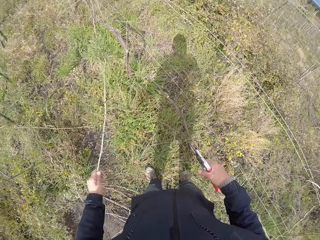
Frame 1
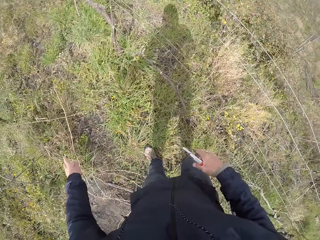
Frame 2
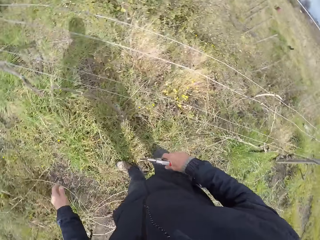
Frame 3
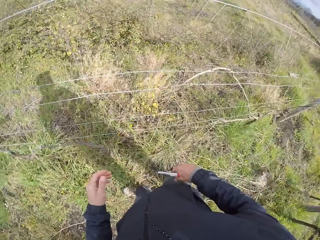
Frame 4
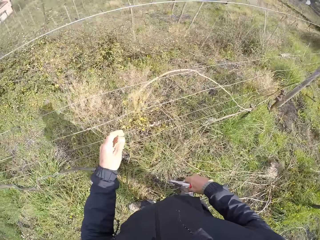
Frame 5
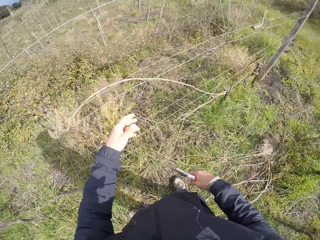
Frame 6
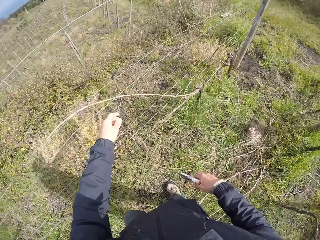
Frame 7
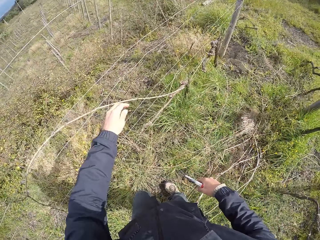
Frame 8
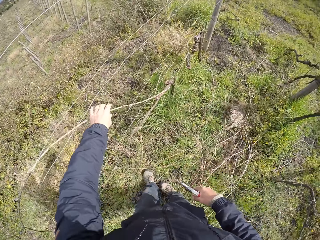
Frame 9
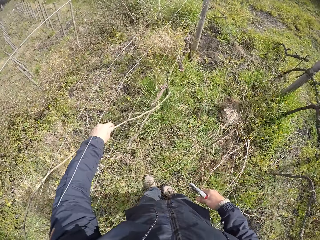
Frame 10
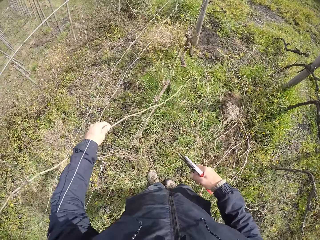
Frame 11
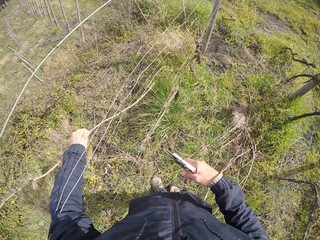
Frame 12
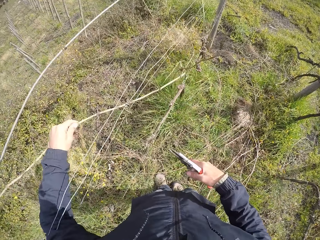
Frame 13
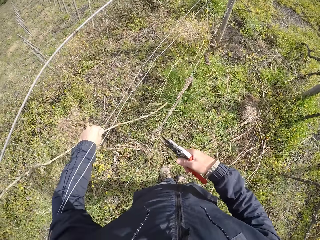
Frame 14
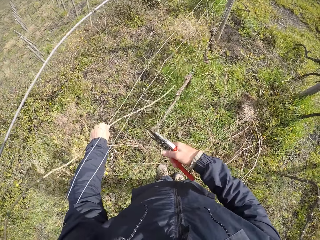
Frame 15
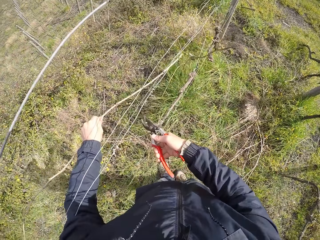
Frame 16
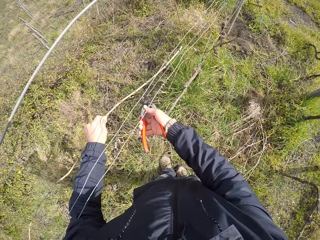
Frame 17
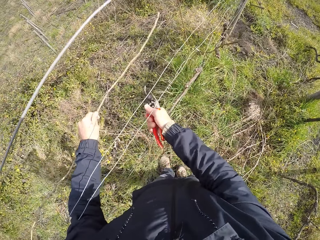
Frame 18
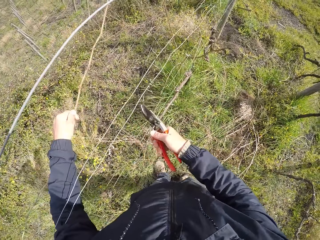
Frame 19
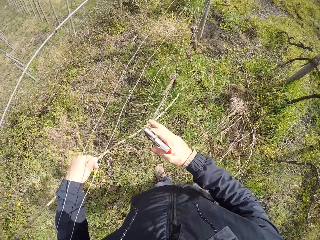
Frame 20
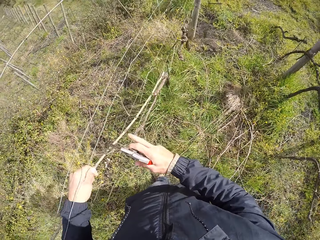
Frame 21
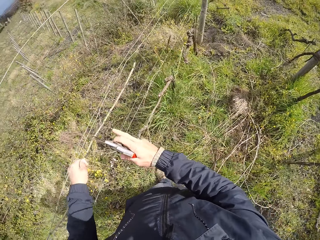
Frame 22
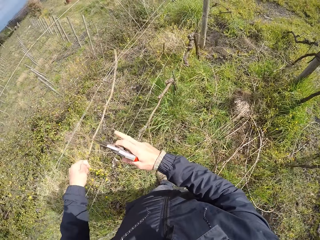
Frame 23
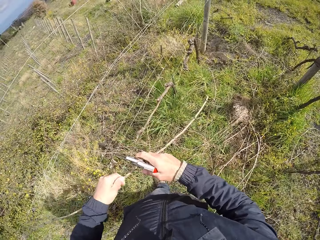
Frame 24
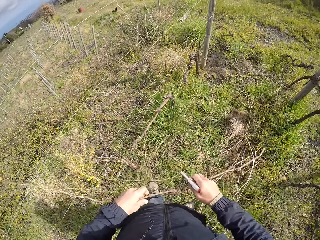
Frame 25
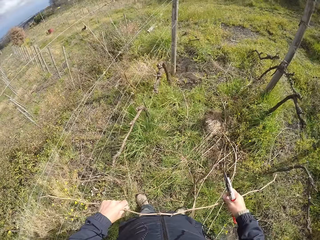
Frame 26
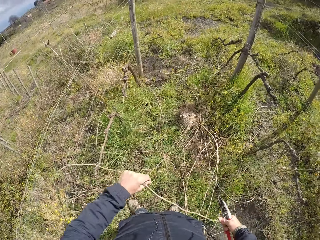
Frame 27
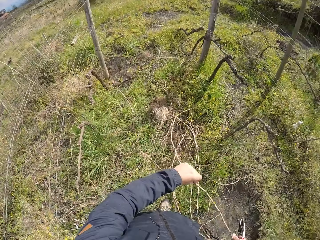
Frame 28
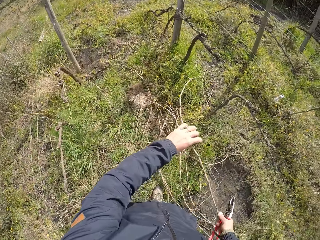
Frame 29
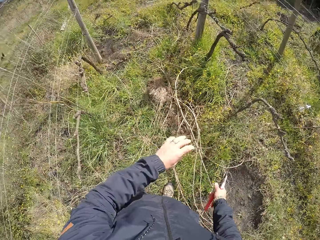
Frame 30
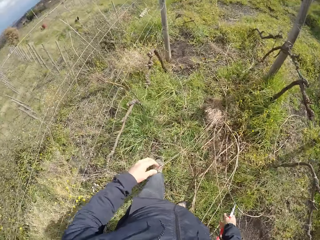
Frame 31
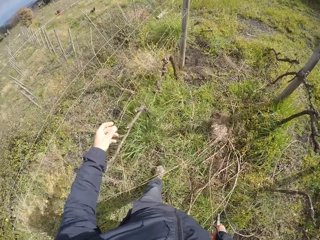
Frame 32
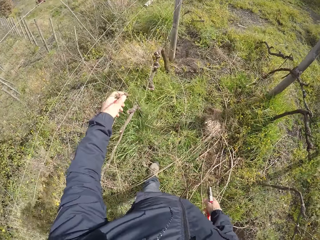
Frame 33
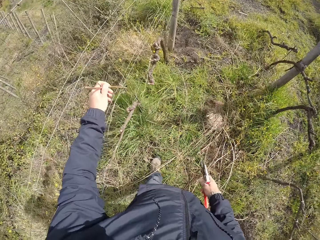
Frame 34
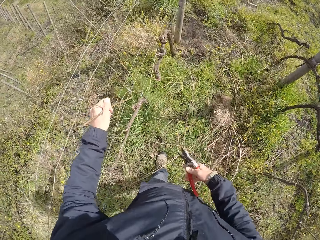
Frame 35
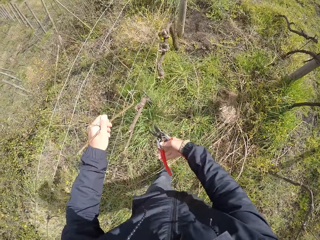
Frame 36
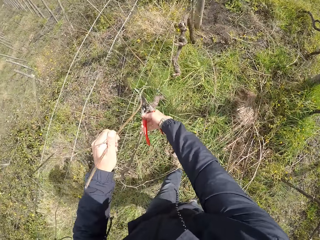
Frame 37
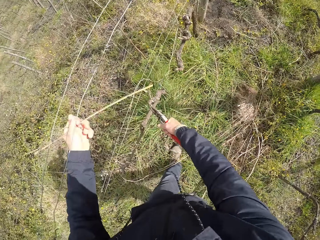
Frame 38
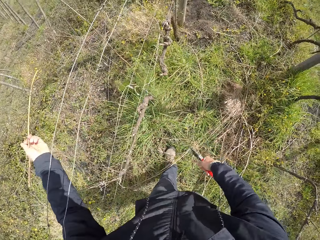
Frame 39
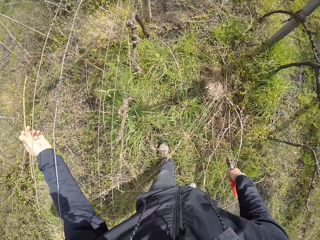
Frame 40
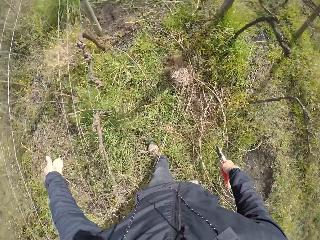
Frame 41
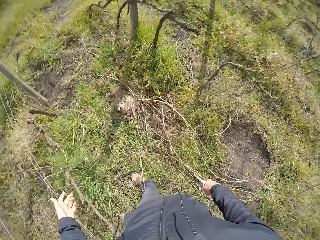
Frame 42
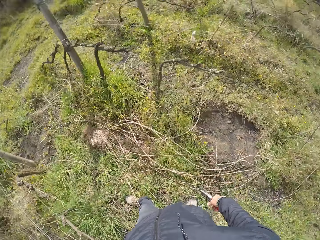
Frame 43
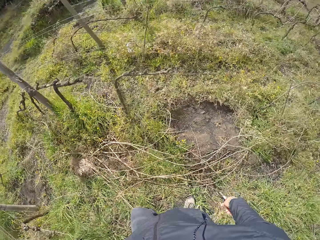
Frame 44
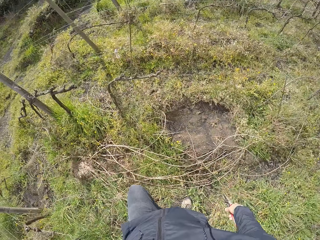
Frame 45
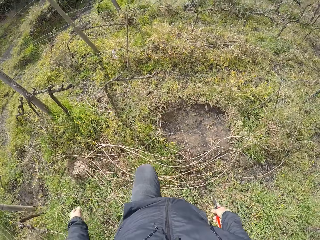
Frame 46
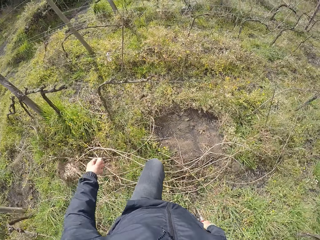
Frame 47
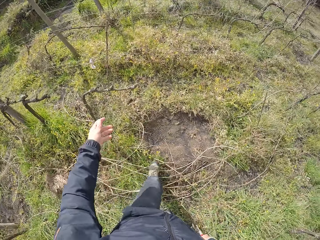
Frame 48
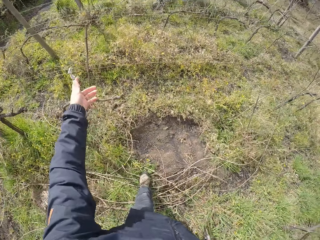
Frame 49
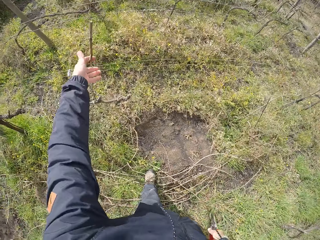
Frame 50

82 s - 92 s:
The camera wearer throws the twig on the ground with his left hand. He pulls a twig from the fence with his left hand. He cuts a branch of the twig with the pruner in his right hand. He transfers the twig to his right hand from his left hand. He throws the twig on the ground with his right hand. He pulls a twig from the fence with his left hand. He cuts the twig with the pruner in his right hand. He throws the twig on the ground with his left hand.

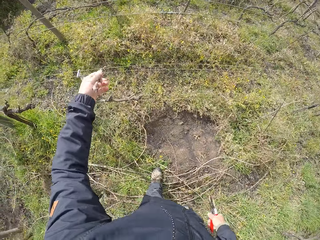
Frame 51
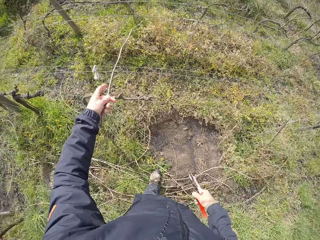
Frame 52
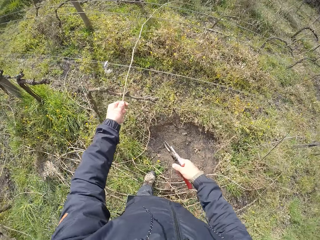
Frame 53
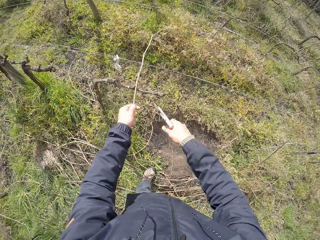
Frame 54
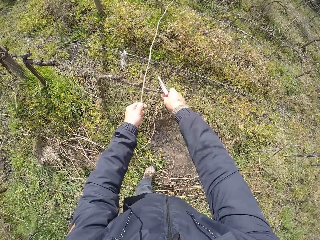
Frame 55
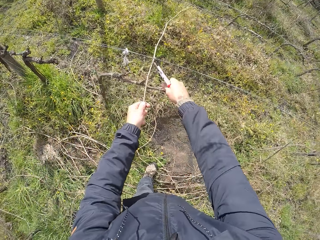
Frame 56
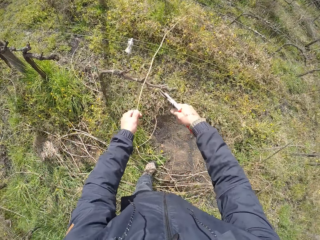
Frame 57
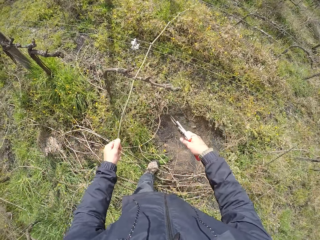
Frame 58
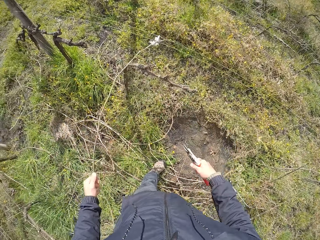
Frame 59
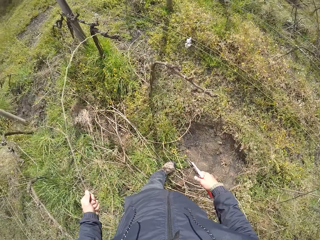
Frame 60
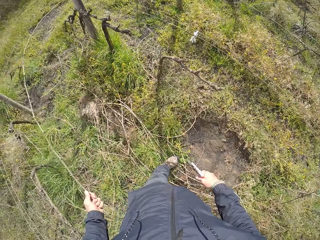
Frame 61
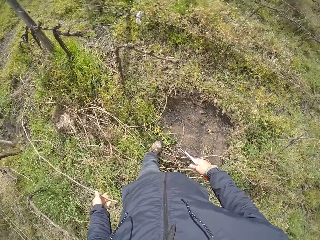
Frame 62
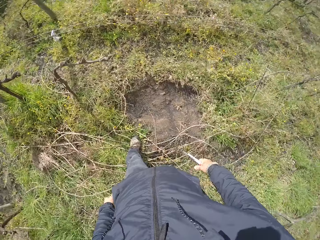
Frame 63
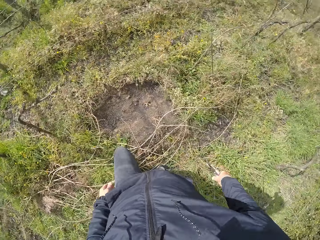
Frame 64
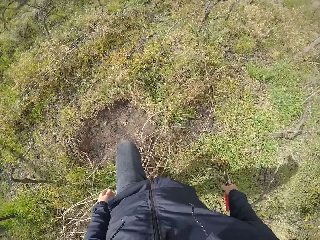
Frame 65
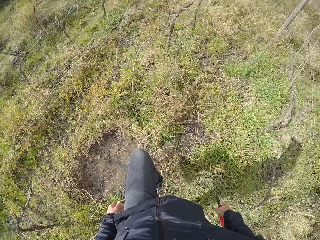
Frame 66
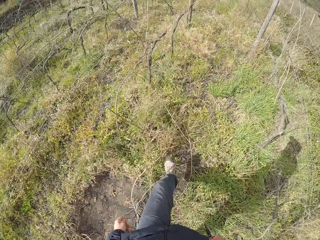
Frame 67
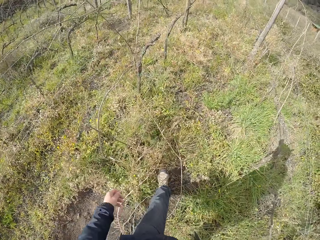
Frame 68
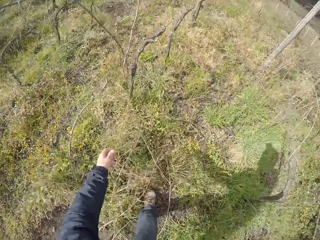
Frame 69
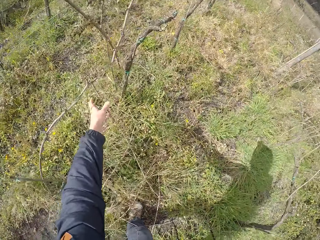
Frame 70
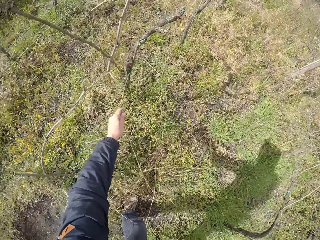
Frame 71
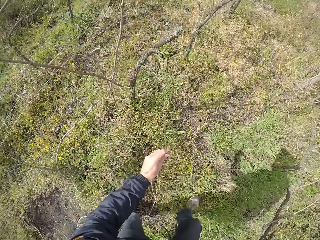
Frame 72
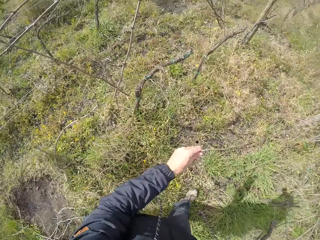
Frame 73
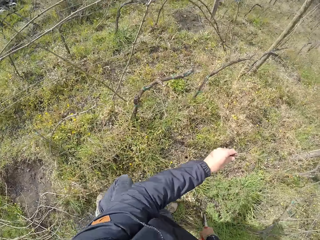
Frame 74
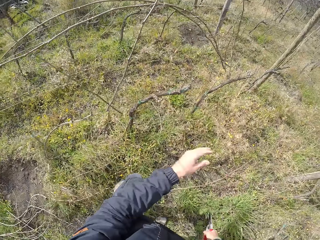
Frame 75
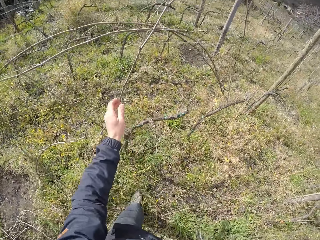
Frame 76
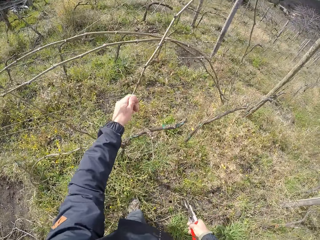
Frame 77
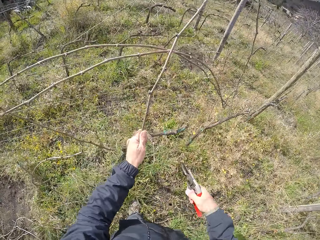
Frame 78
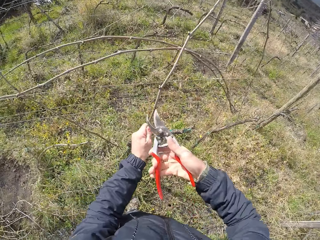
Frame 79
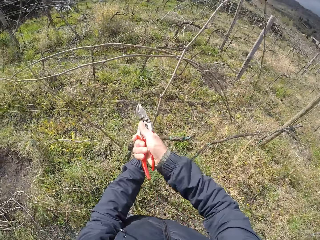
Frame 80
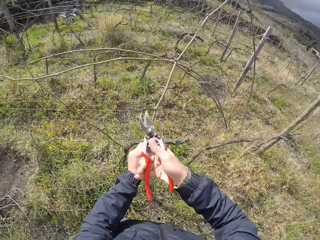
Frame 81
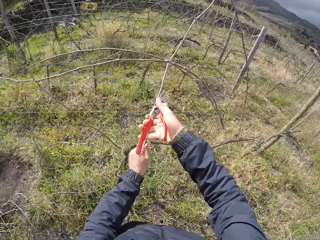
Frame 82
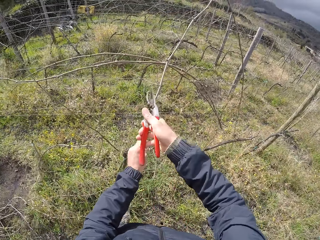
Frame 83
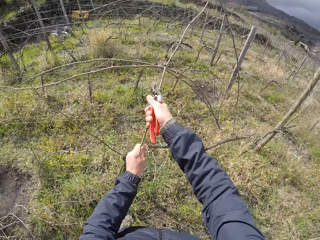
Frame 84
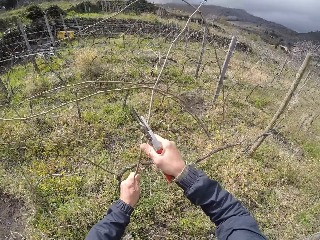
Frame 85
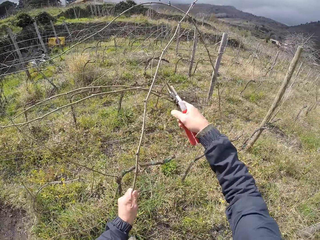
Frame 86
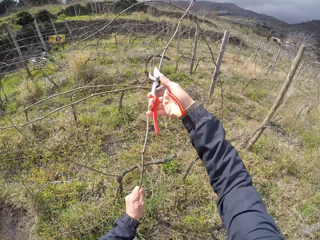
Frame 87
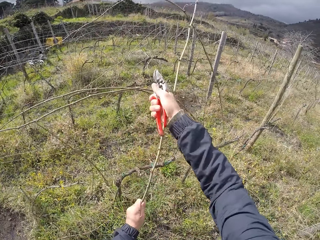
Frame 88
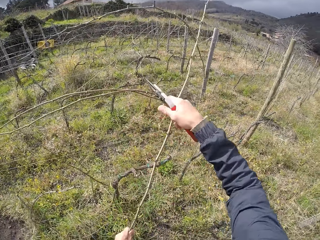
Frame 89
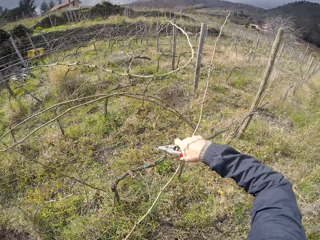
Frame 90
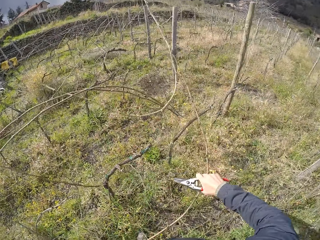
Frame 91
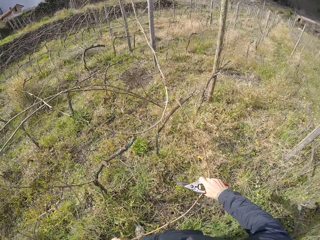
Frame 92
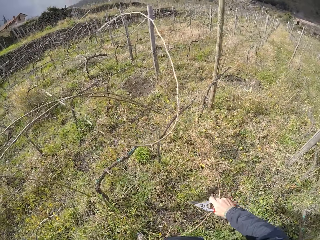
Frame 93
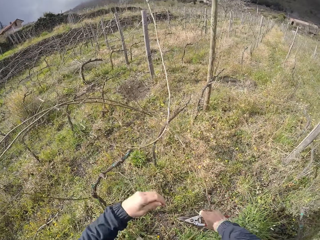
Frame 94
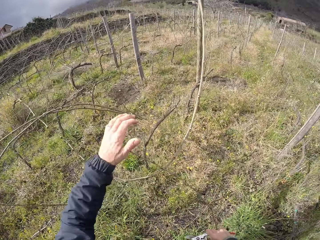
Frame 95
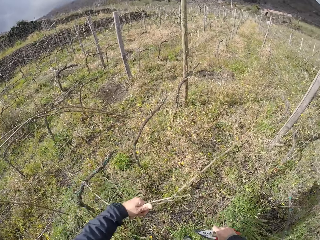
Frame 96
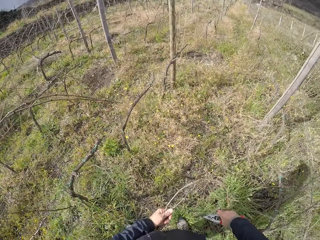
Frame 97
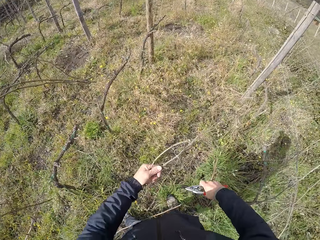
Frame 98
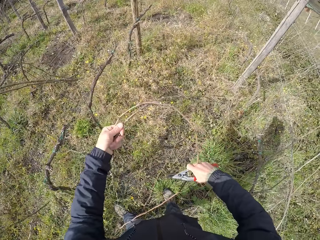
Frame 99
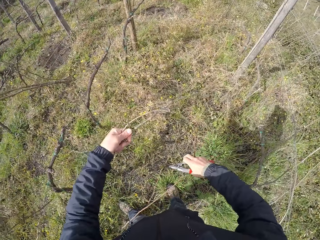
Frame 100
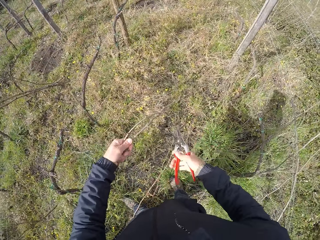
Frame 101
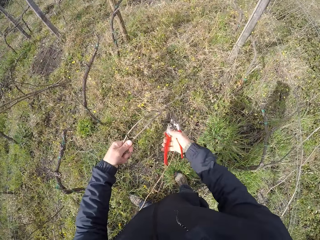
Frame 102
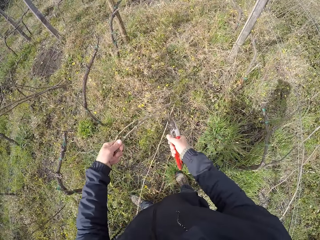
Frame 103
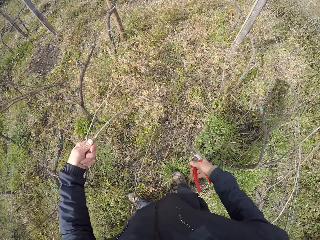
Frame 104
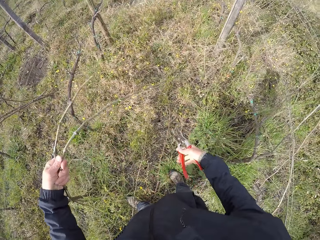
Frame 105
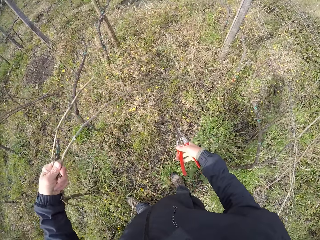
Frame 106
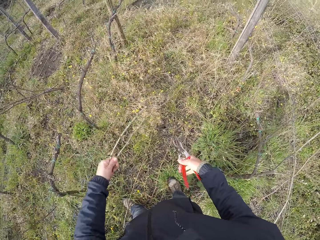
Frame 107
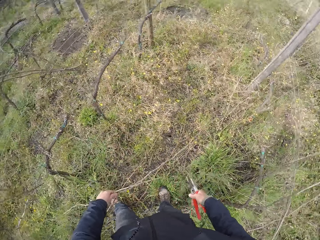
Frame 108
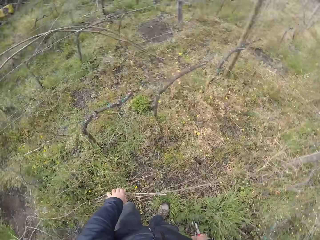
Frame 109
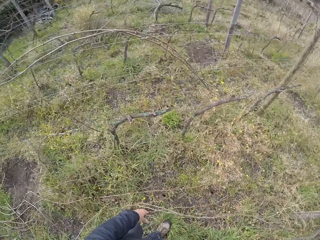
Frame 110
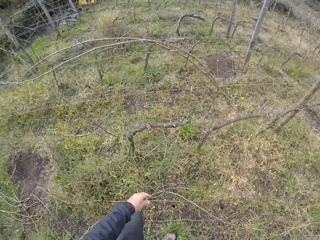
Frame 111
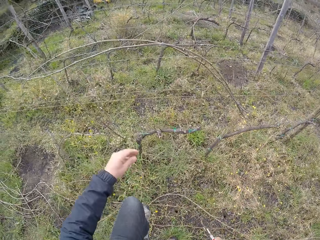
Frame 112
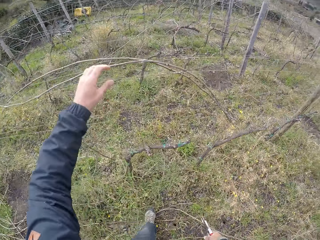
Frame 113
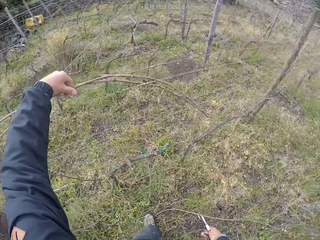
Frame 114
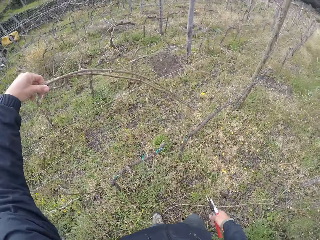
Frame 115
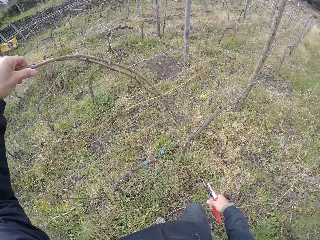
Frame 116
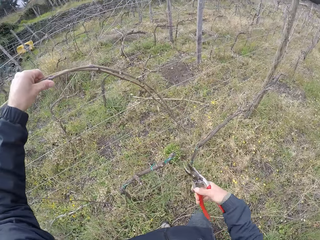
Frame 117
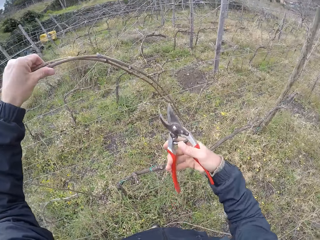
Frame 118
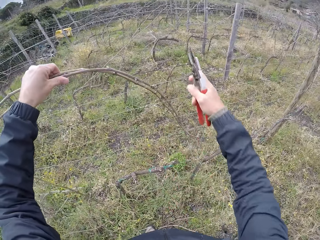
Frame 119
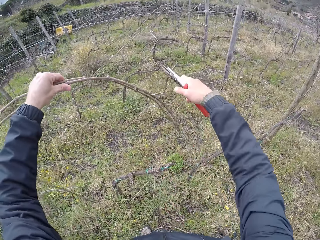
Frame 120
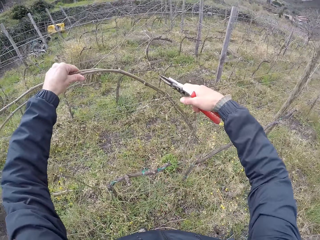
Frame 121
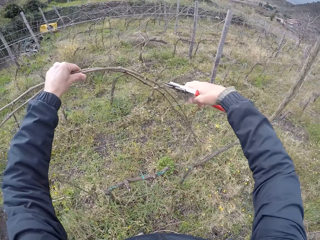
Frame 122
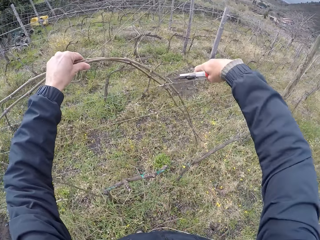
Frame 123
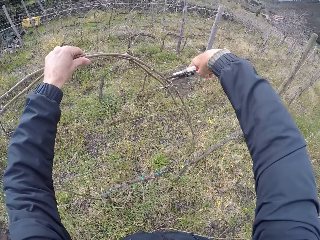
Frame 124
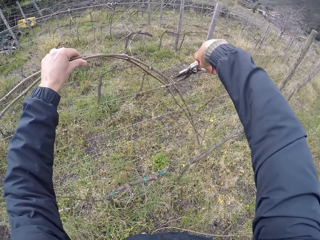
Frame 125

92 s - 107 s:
The camera wearer pulls a twig from the fence with his left hand. He cuts a branch of the twig with the pruner in his right hand. He throws the twig on the ground with his left hand. He picks a twig by the fence with his left hand. He throws the twig on the ground with his left hand. He pulls a twig from the fence with his left hand. He cuts branches of the twig with the pruner in his right hand. He pulls the twig from the fence with both hands. He cuts the twig with the pruner in his right hand. He throws the twig on the ground with his left hand. He pulls twigs from the fence with his left hand. He cuts branches of the twigs with the pruner in his right hand.
